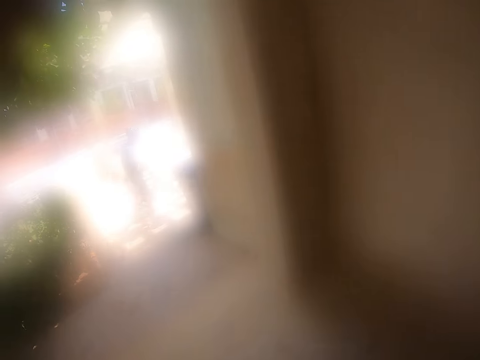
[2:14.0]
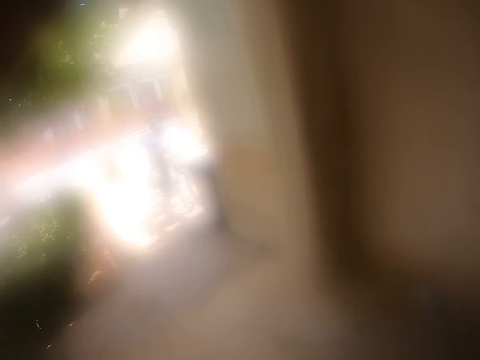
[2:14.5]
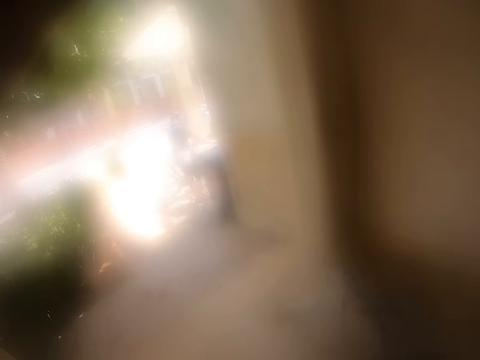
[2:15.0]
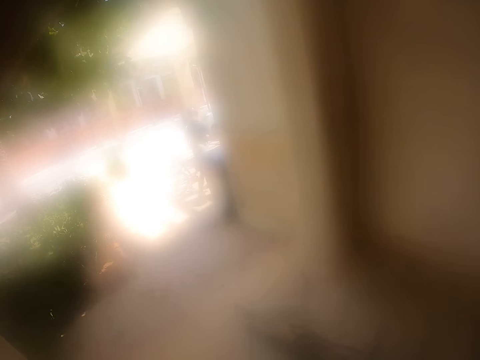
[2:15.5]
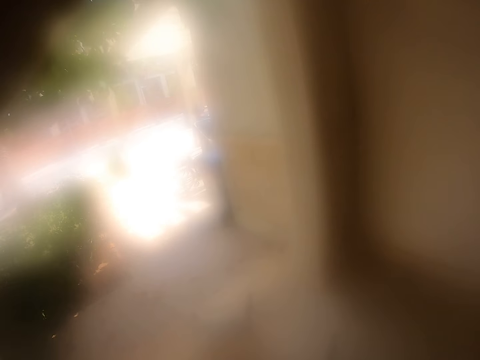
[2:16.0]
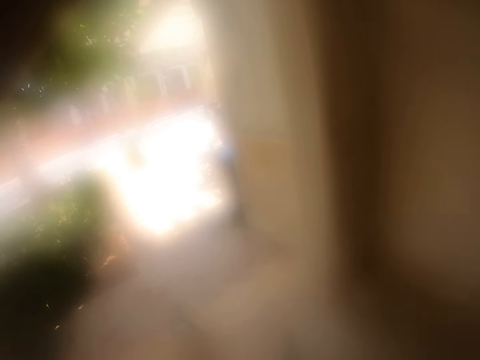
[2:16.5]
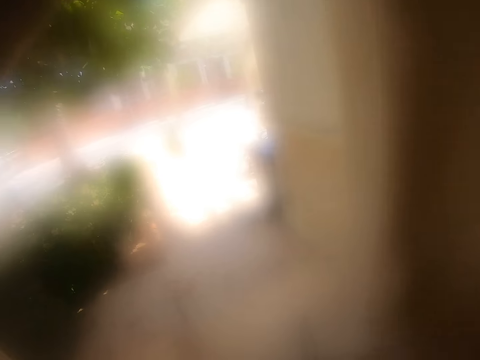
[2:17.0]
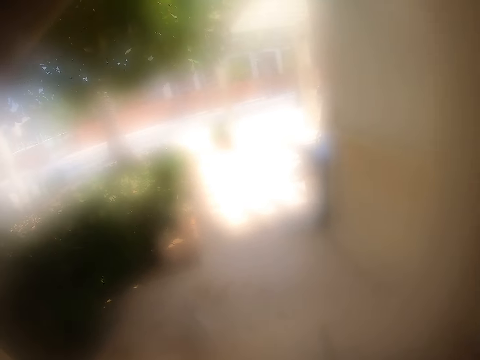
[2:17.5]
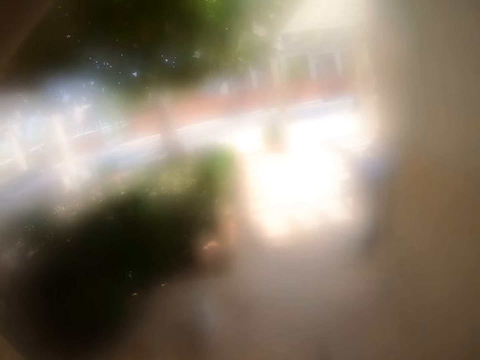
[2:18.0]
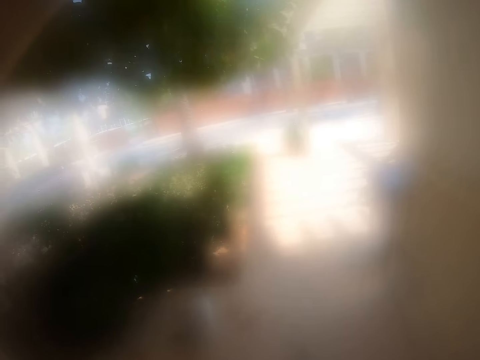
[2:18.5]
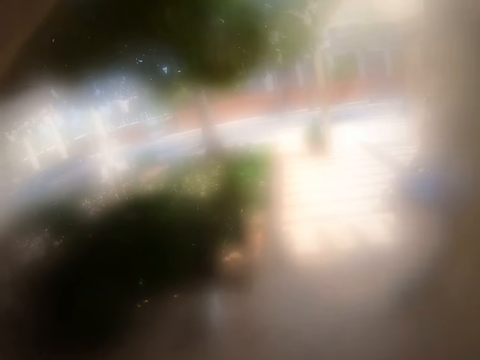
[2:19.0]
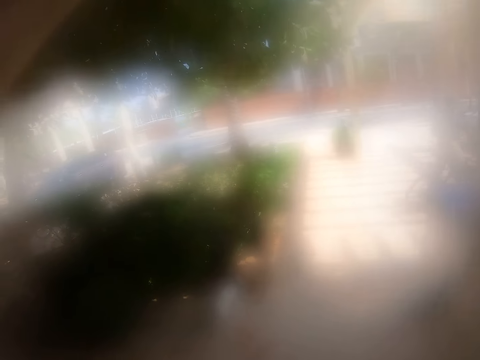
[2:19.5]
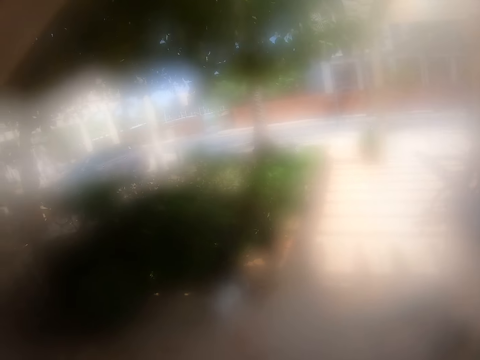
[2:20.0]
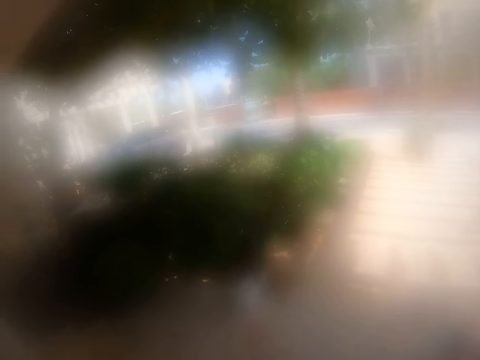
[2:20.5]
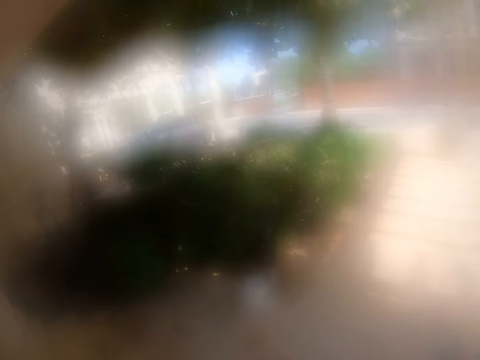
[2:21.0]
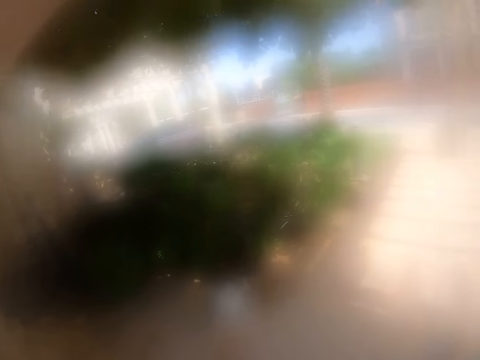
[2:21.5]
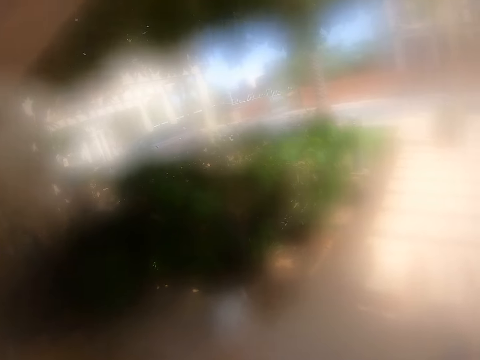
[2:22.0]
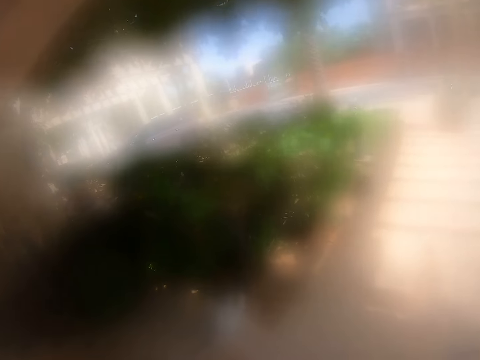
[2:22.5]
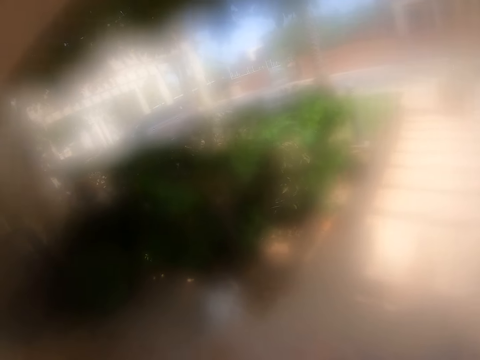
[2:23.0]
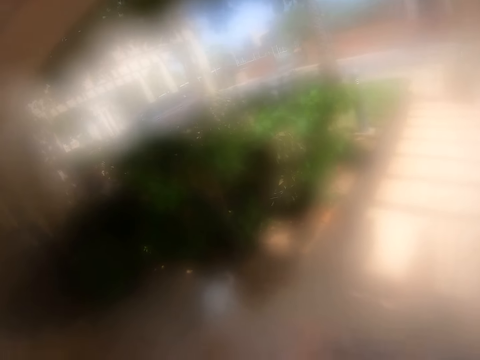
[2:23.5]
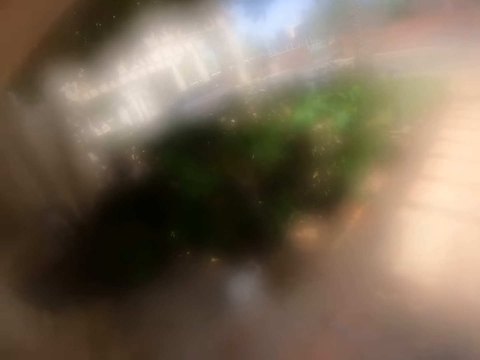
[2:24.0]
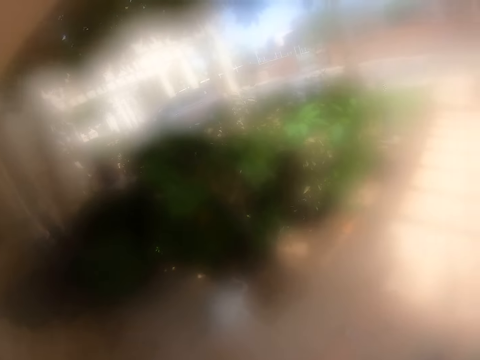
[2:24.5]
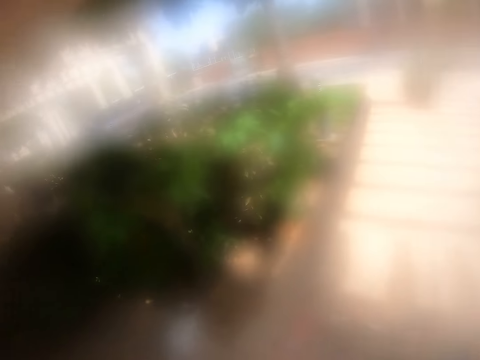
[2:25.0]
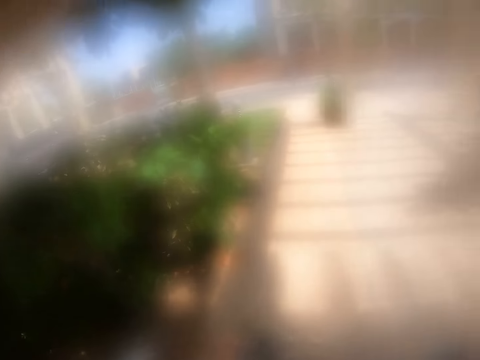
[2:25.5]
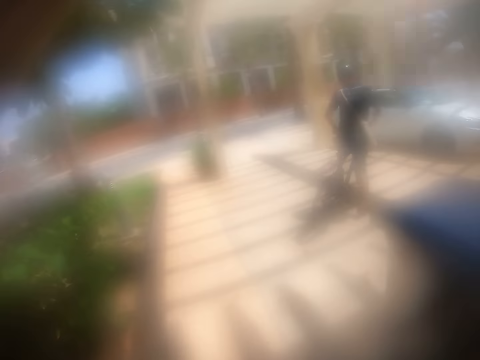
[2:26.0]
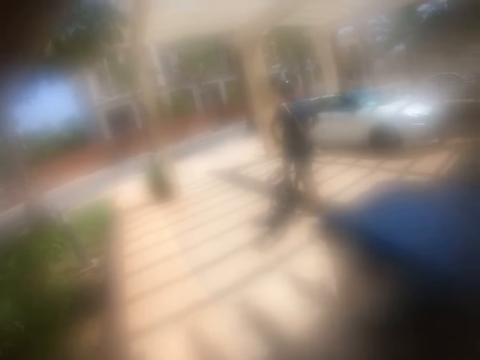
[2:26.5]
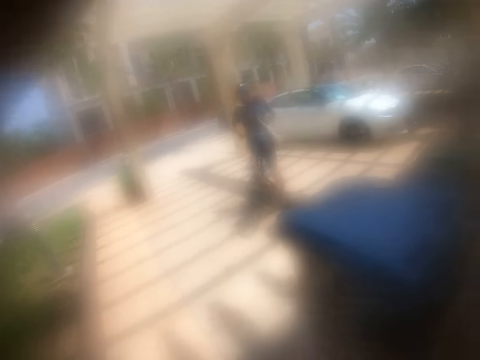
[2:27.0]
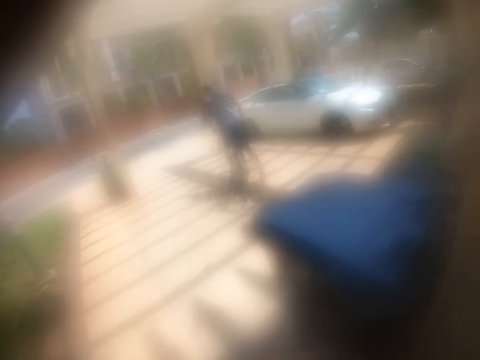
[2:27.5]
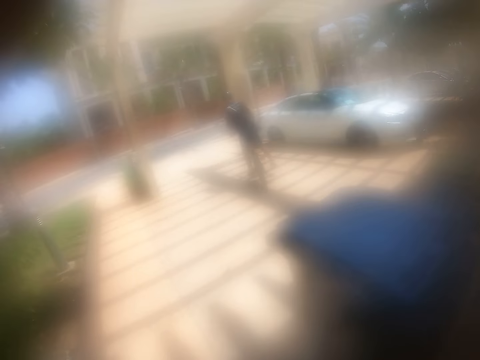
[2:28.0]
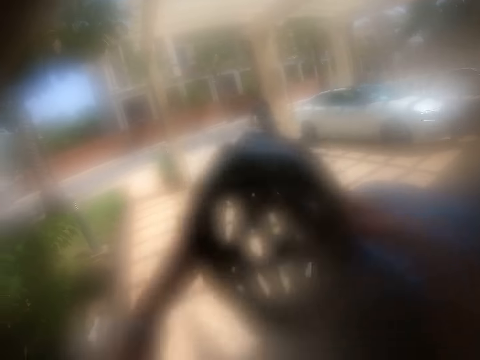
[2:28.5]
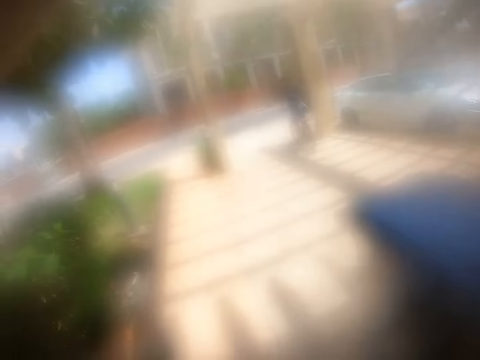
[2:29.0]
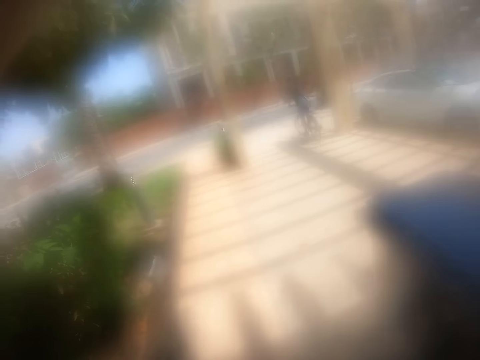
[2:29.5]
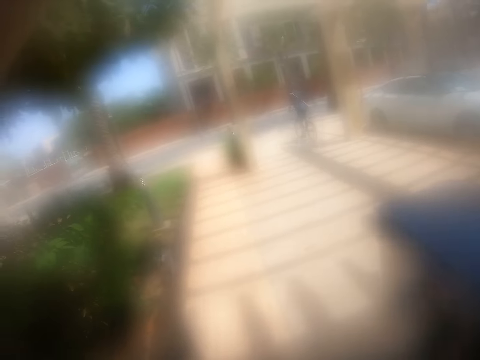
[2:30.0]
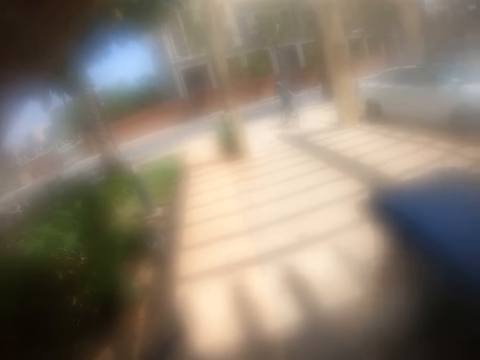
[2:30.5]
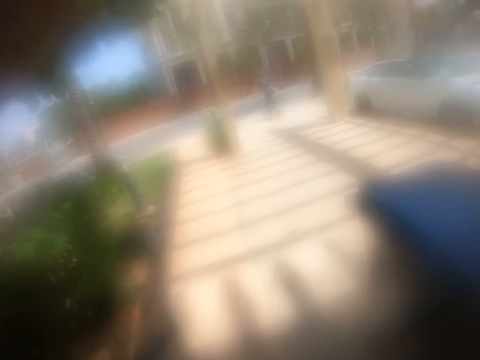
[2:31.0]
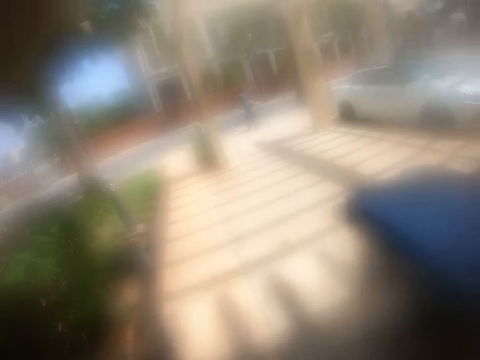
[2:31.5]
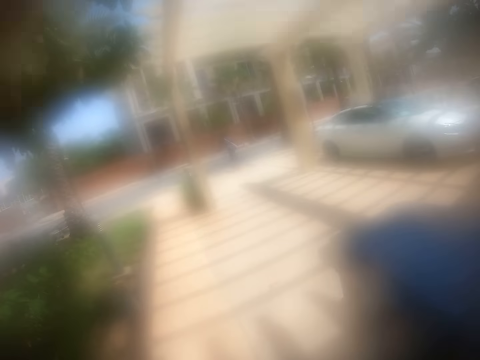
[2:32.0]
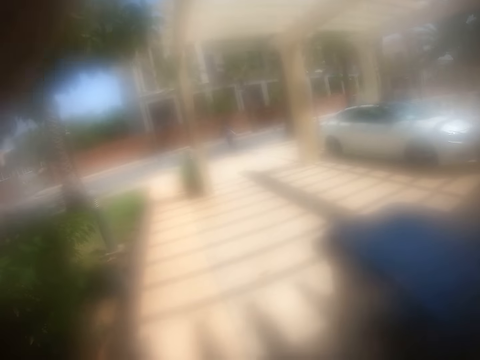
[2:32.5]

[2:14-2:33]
The camera wearer moves the bicycle. They look around the compound. A man cycles on the bicycle. The man hops on the bike. The camera wearer puts on a helmet. They lift up the helmet.

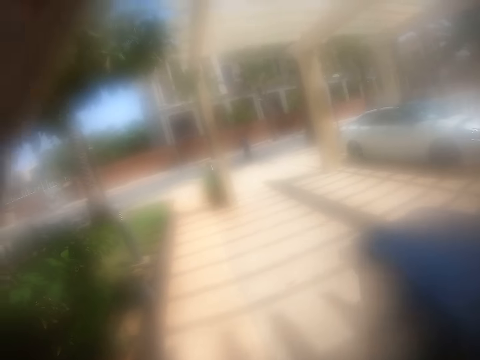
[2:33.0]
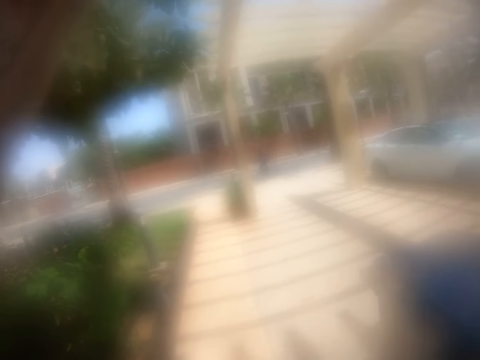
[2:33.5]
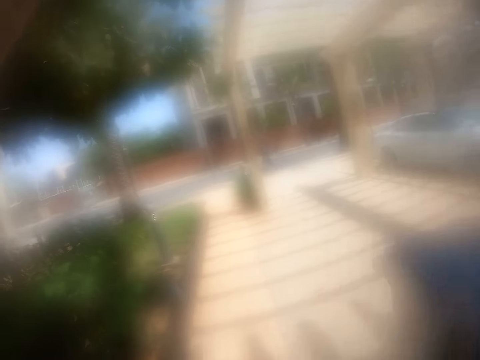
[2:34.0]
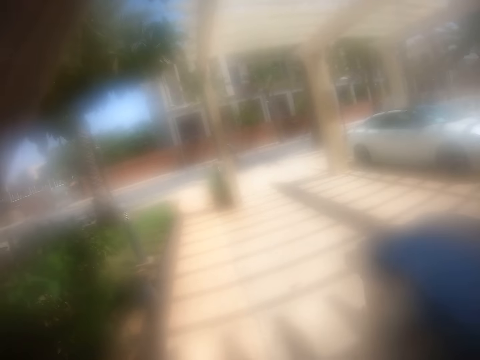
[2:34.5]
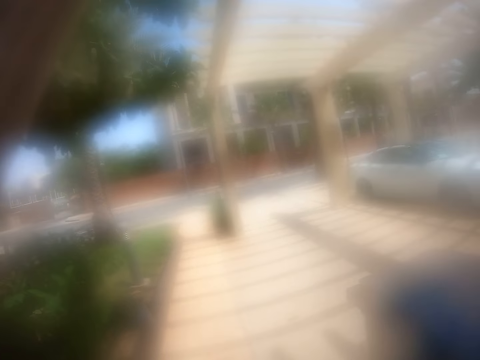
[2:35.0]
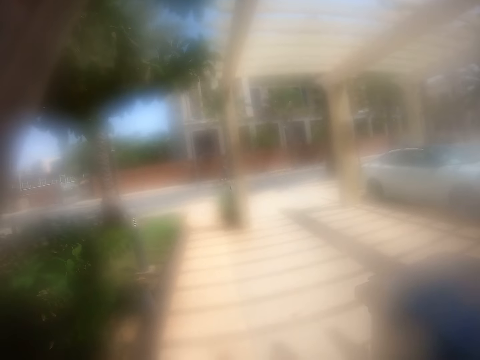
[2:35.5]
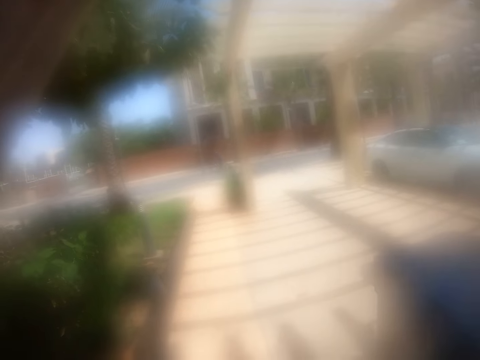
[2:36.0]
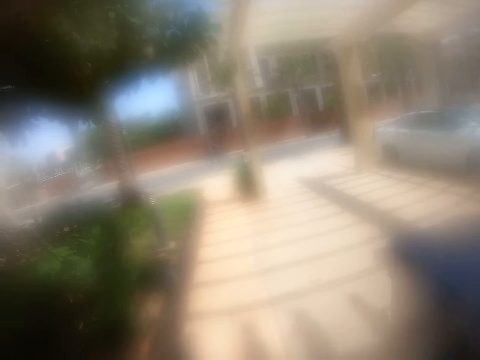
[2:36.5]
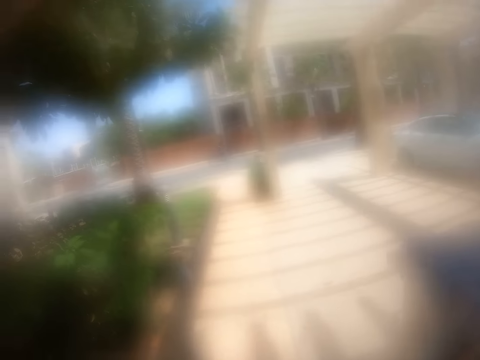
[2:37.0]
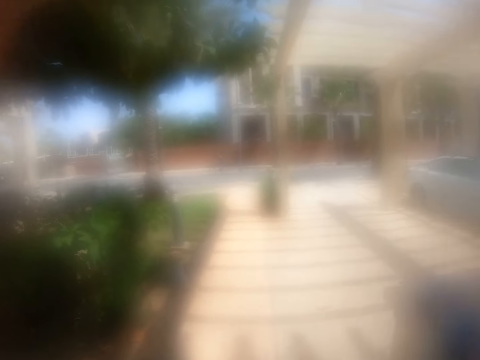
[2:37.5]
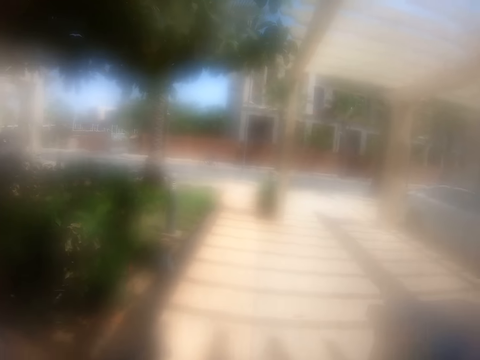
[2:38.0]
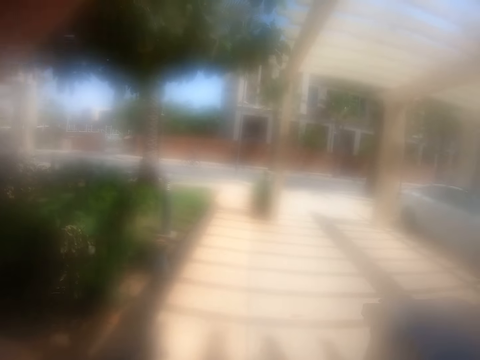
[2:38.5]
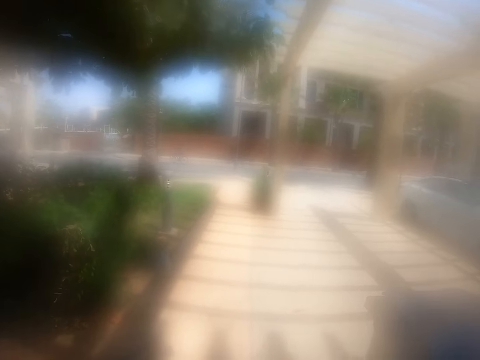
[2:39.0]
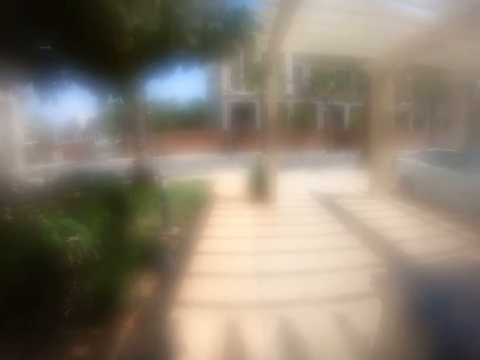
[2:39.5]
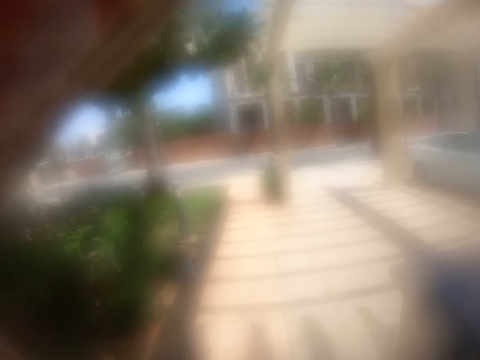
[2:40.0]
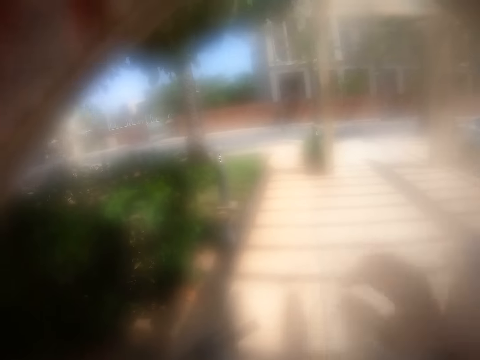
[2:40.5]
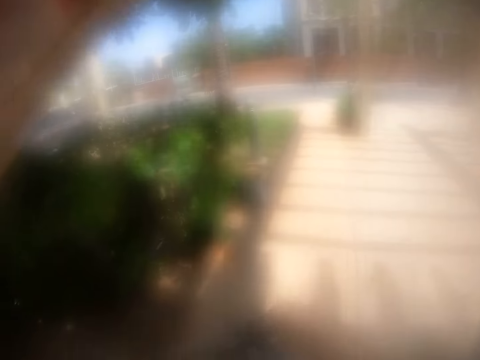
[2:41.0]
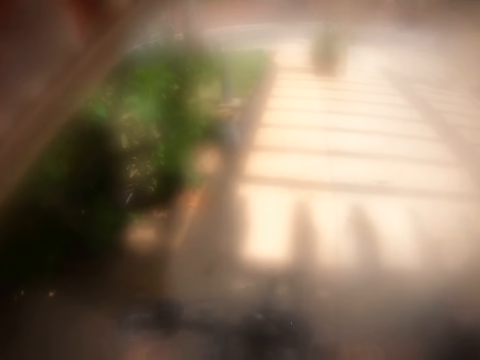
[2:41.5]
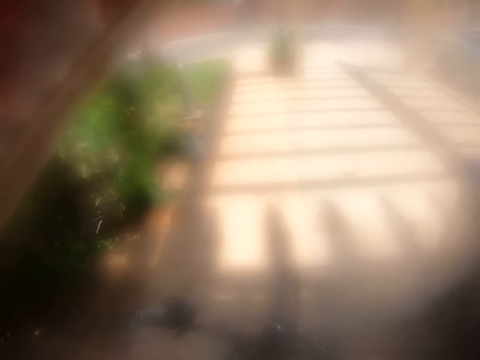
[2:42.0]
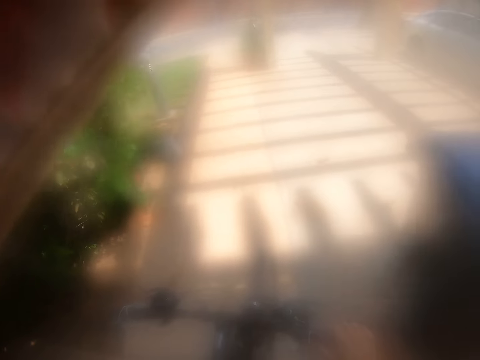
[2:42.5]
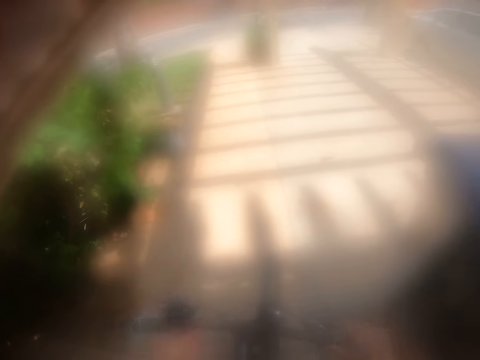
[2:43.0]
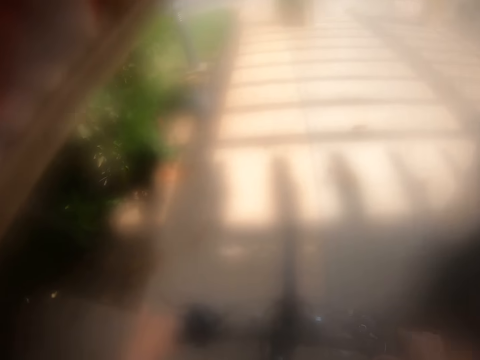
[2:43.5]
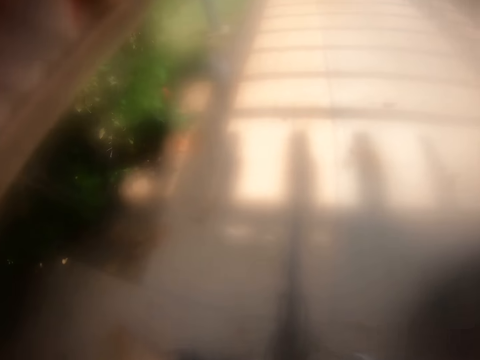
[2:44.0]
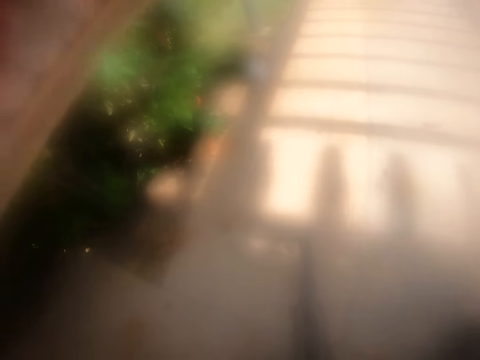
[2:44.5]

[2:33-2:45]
The camera wearer holds the bicycle. They adjust the camera.
